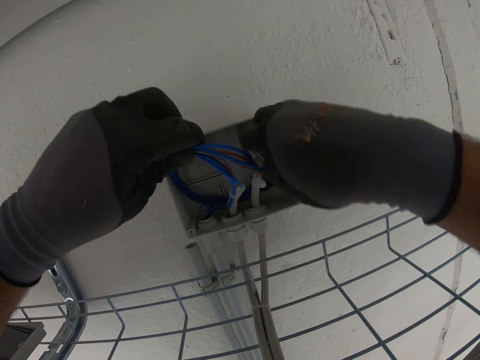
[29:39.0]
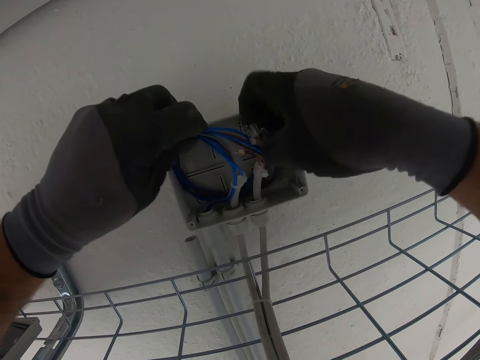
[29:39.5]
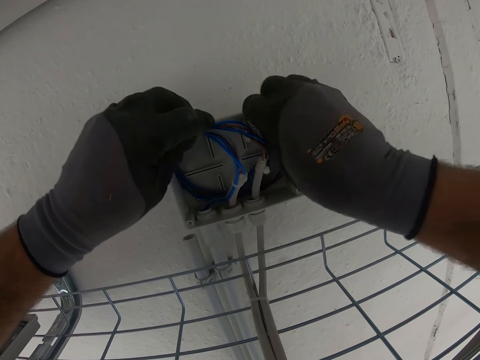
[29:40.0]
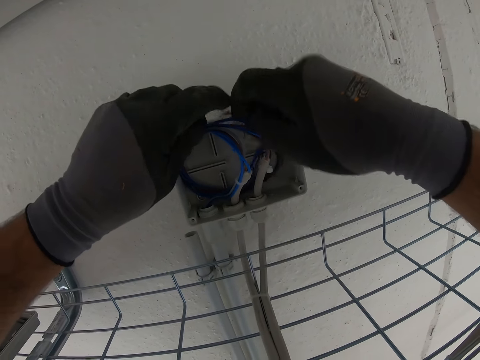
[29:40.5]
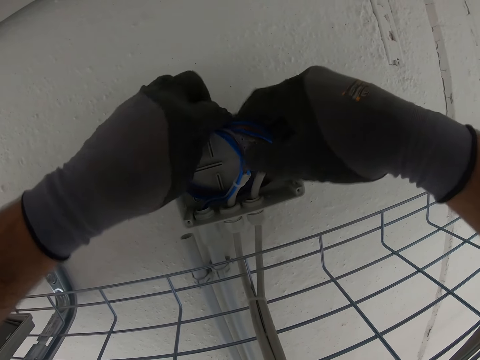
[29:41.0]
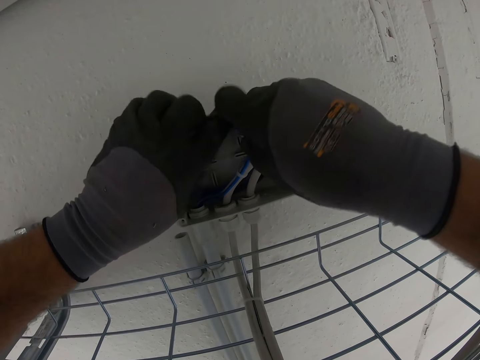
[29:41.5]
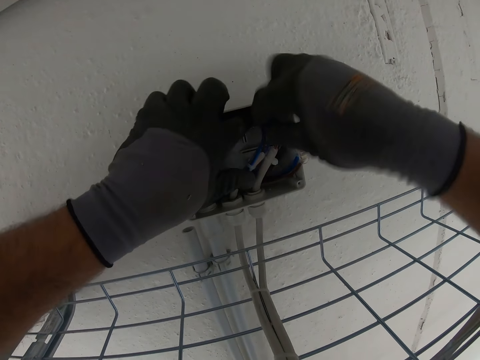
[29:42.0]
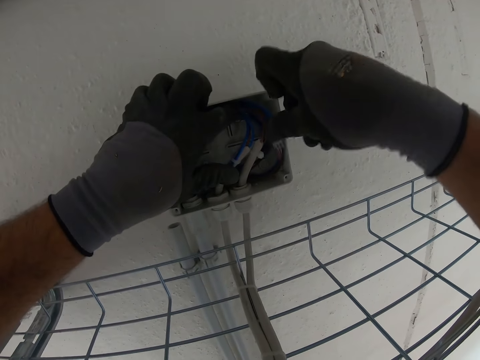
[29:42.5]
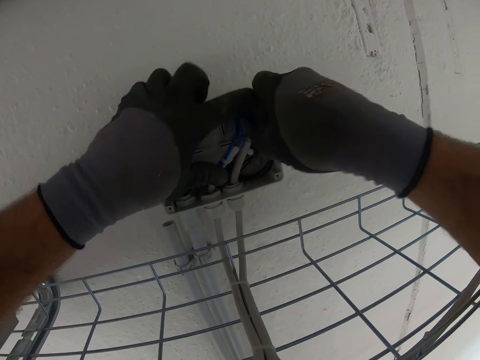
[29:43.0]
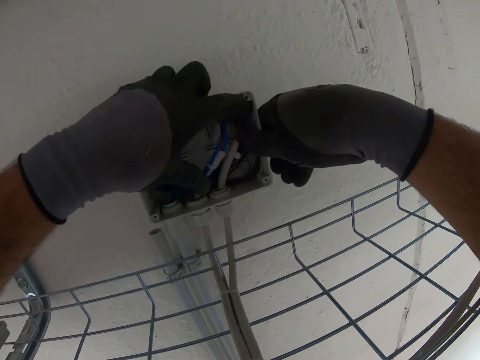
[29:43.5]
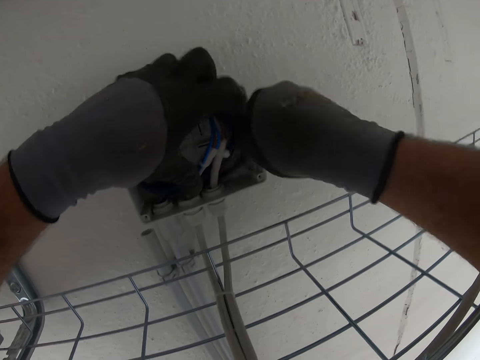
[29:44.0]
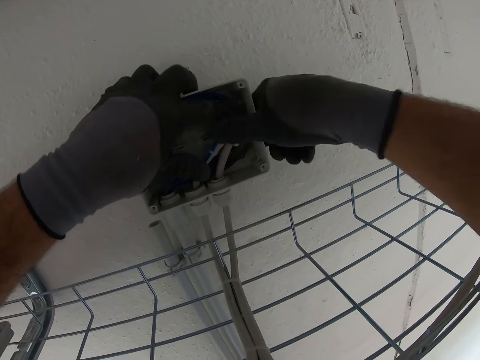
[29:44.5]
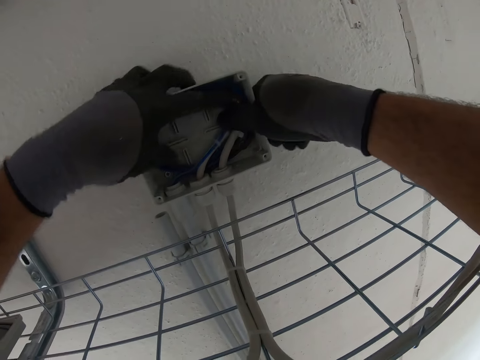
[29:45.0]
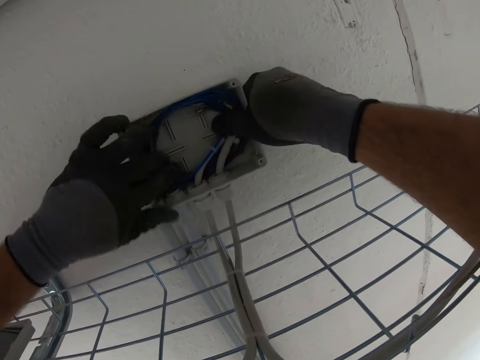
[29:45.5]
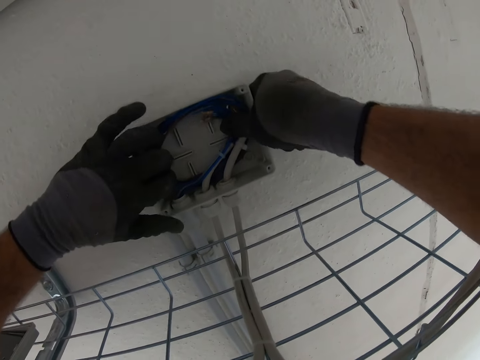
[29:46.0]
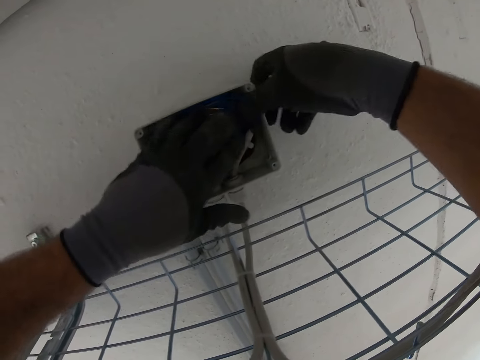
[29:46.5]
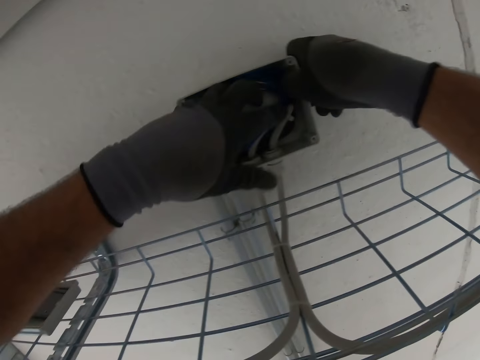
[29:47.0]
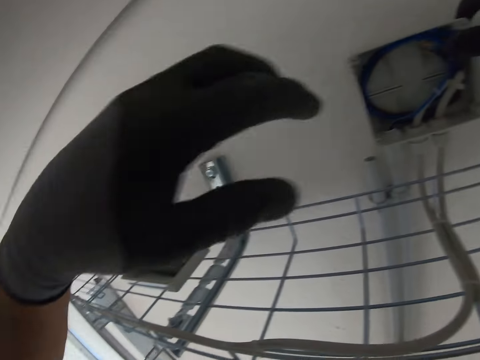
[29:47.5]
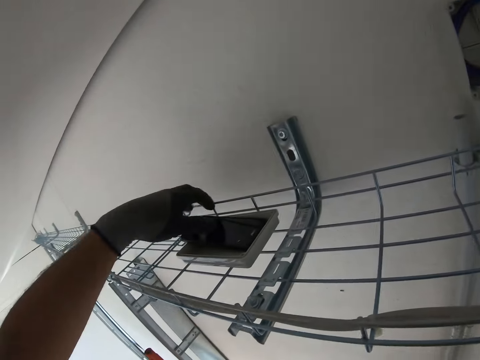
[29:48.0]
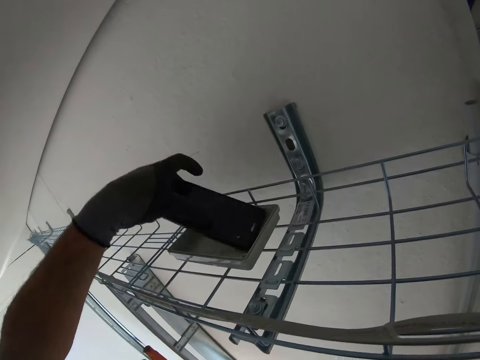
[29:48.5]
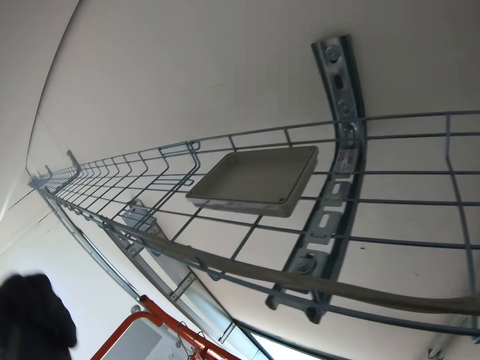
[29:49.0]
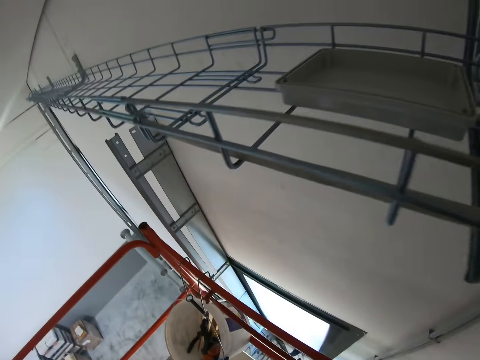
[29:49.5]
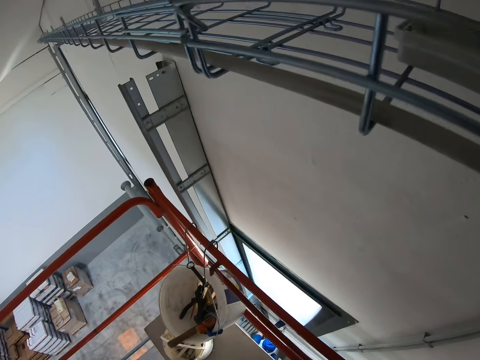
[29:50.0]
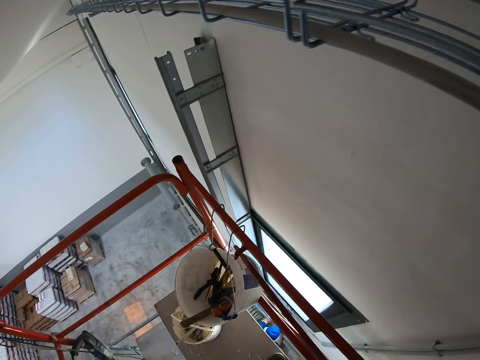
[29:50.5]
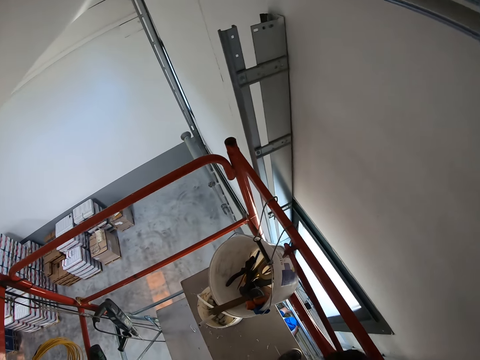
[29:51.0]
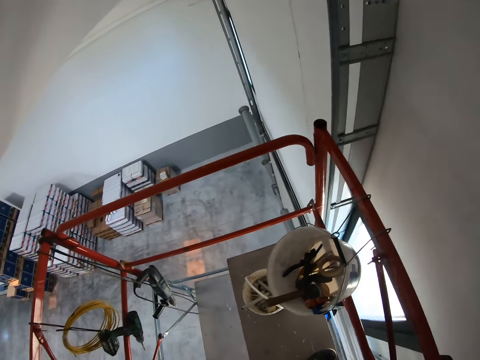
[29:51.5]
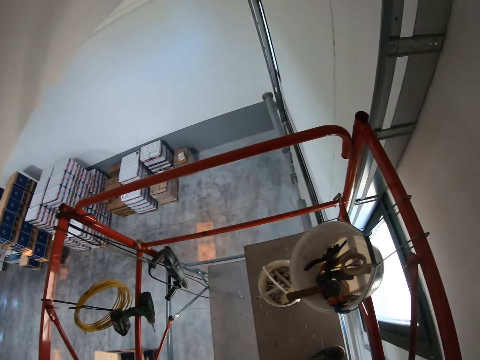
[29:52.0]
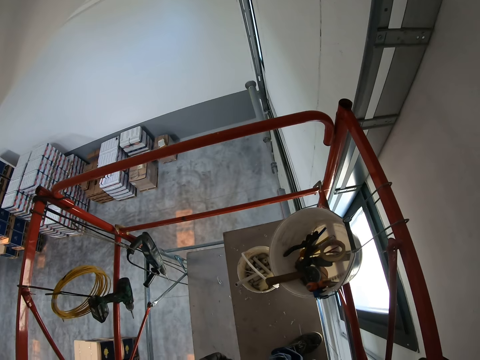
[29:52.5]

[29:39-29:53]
The camera wearer picks up a phone from the box.

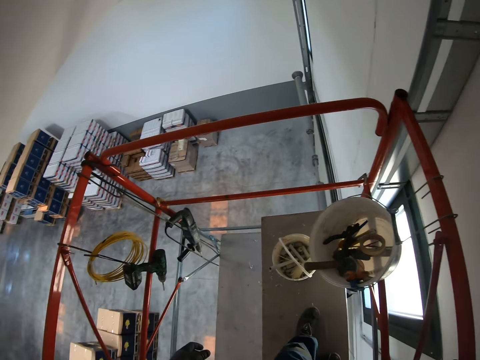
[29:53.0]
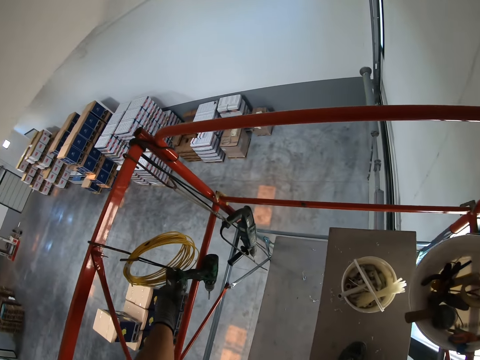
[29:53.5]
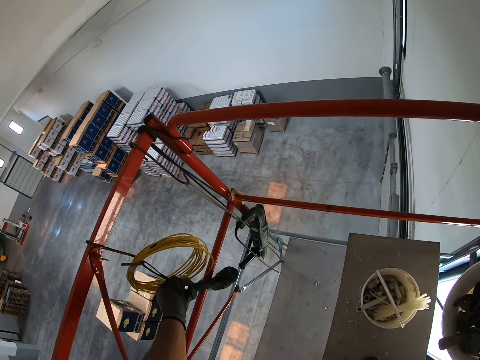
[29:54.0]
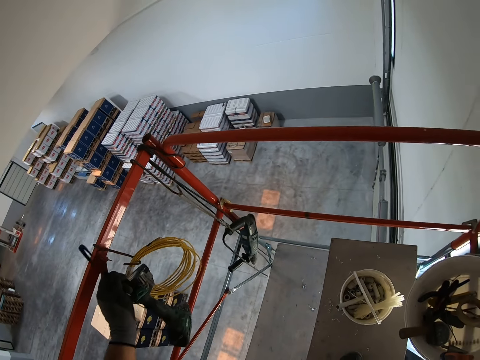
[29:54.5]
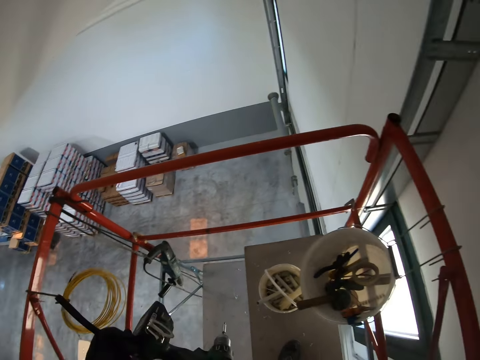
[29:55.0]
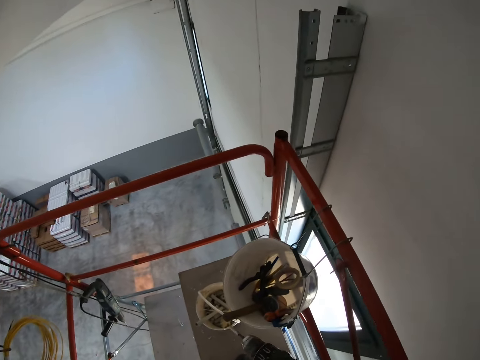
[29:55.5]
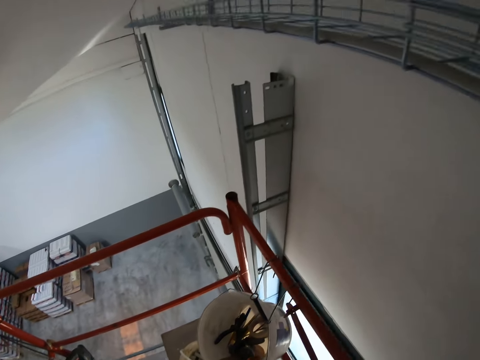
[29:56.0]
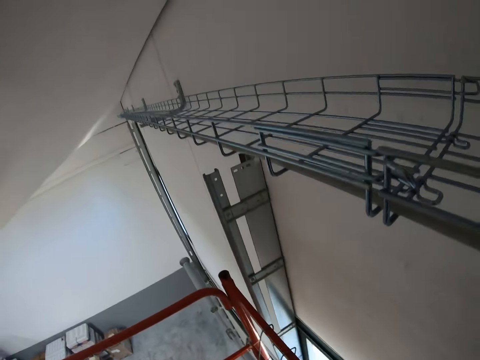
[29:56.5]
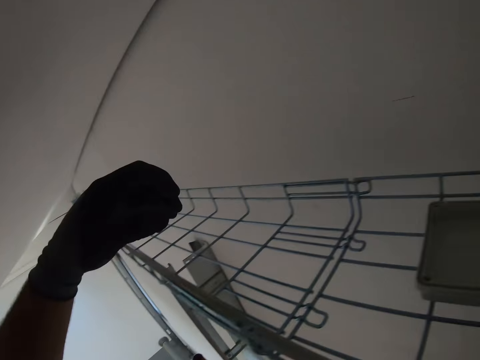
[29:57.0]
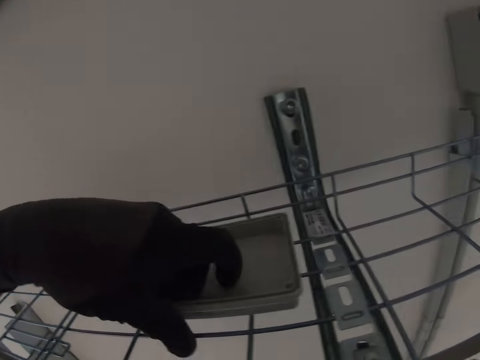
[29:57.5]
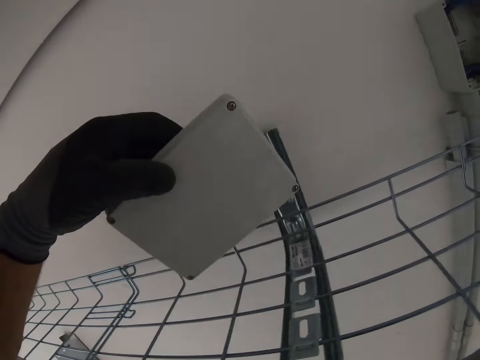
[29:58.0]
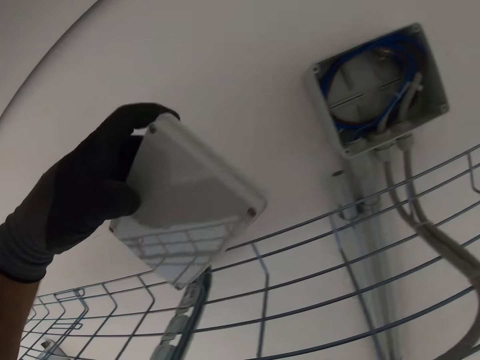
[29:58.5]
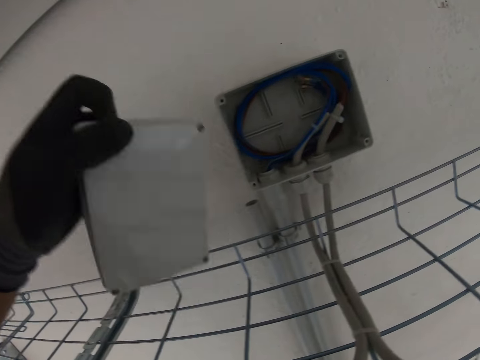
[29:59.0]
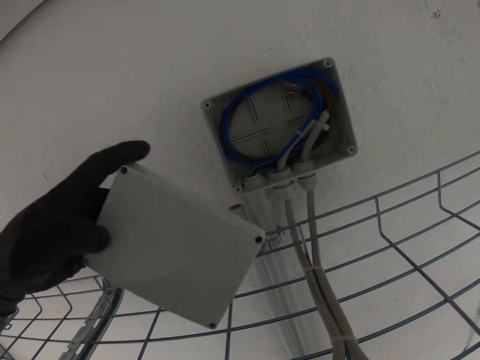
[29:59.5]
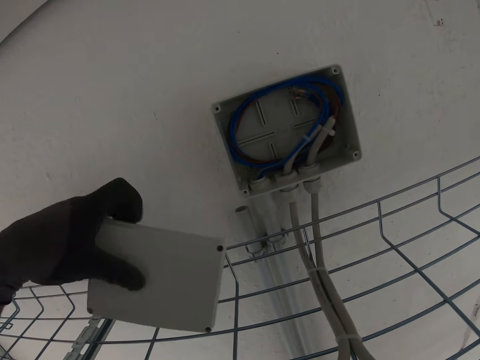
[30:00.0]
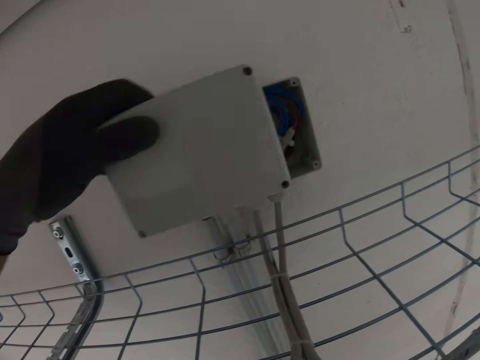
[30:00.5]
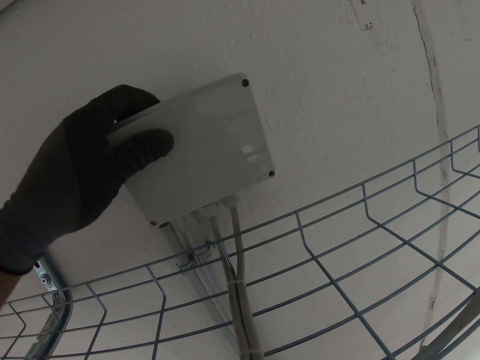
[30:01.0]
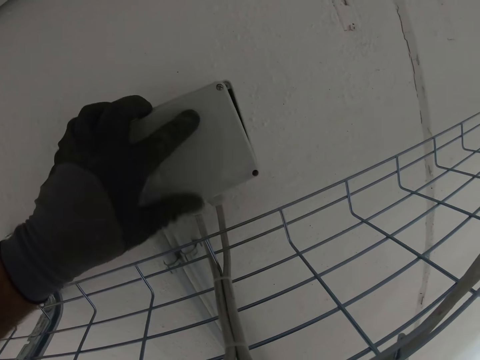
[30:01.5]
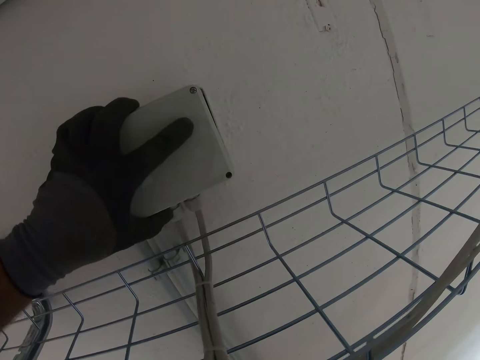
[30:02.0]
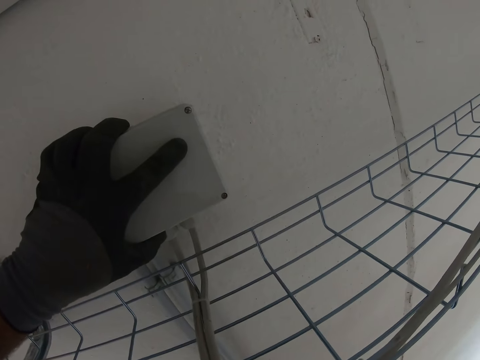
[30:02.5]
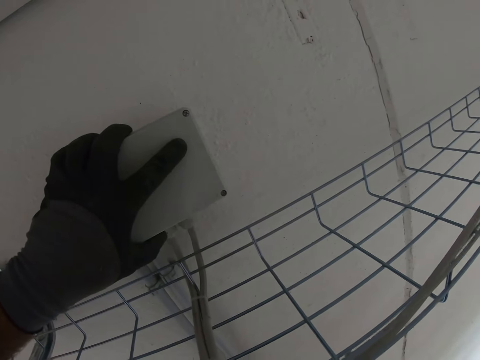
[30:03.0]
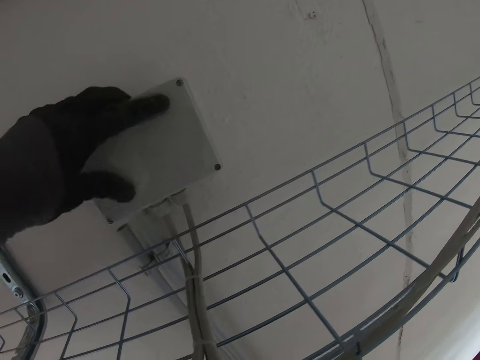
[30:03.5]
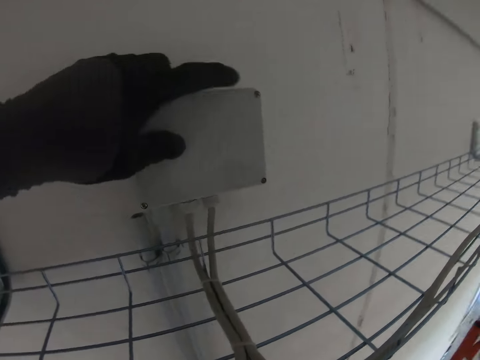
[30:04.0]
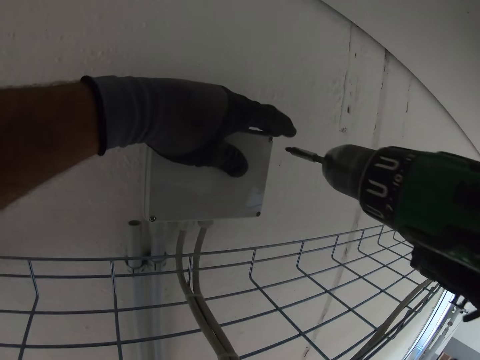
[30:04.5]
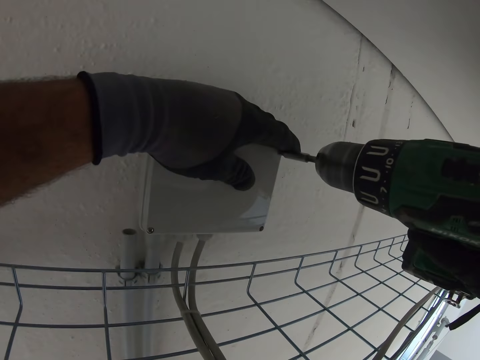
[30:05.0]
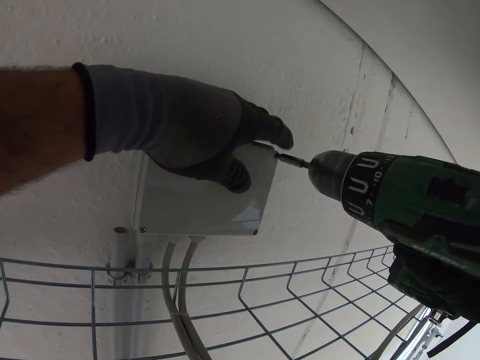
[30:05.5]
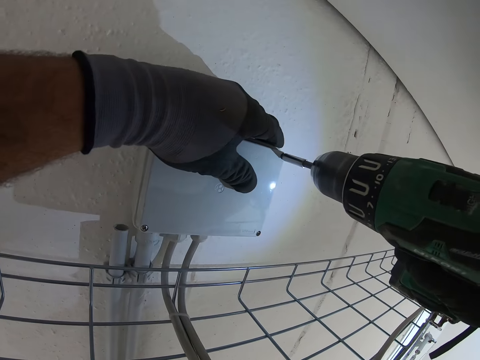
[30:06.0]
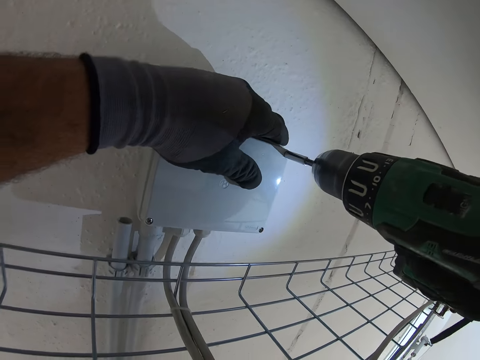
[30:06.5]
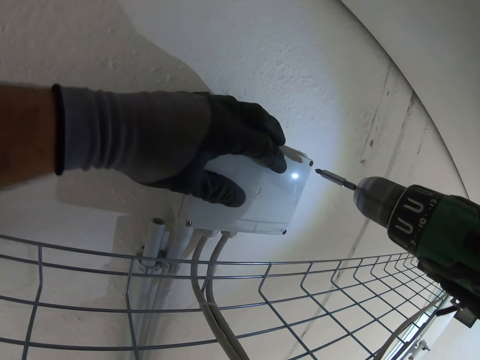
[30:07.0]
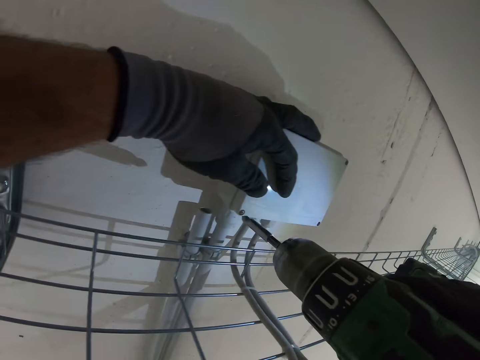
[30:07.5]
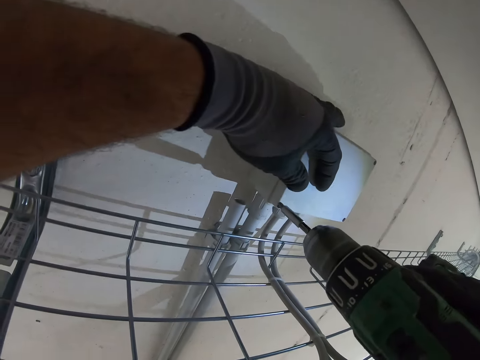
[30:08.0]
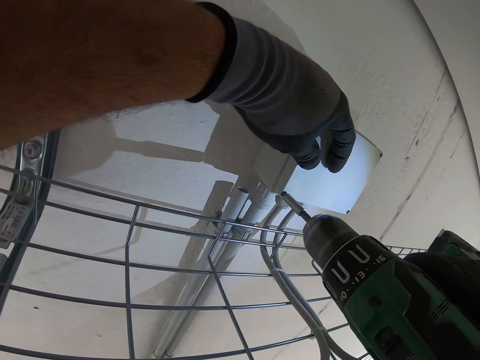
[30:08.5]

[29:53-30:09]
The camera wearer picks up a drill machine or driller. They pick up the switch lead. They cover the cables. They cover the switch. They use the drill machine to tighten the screws.
